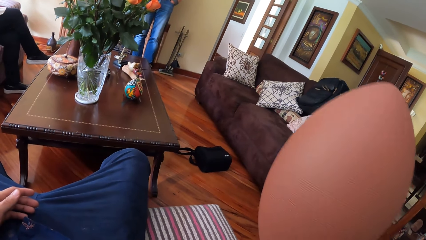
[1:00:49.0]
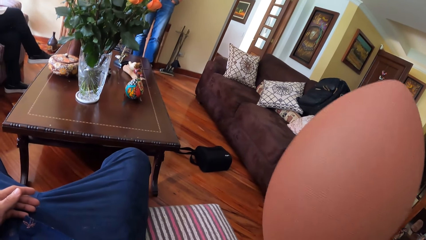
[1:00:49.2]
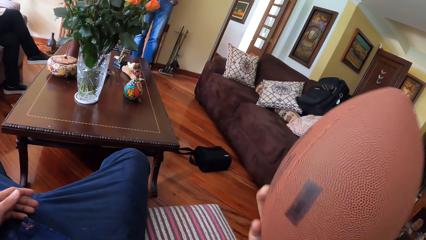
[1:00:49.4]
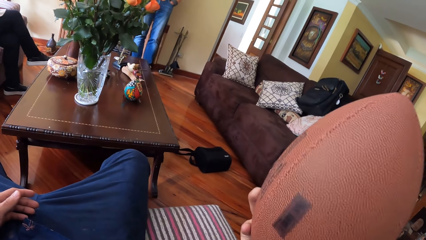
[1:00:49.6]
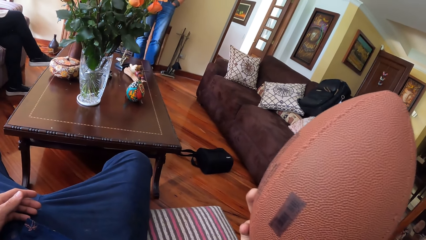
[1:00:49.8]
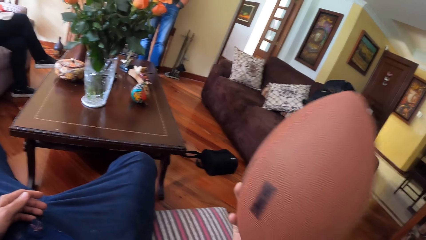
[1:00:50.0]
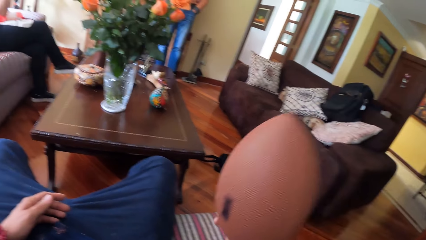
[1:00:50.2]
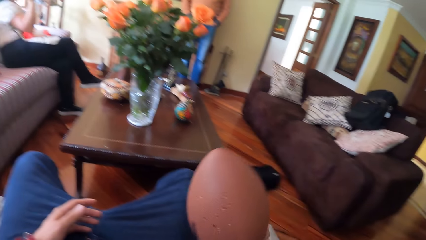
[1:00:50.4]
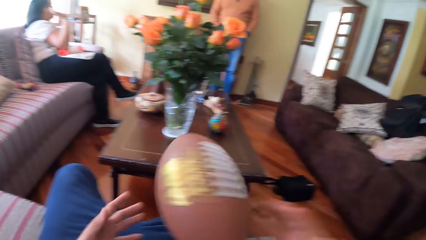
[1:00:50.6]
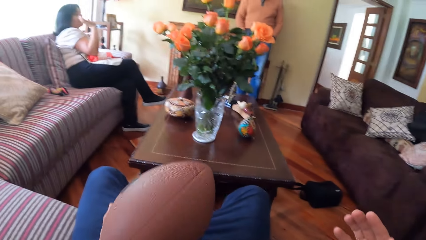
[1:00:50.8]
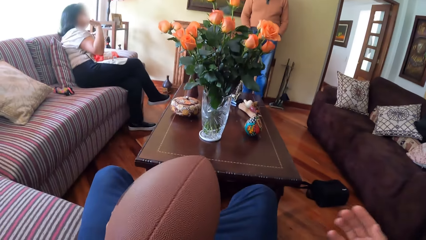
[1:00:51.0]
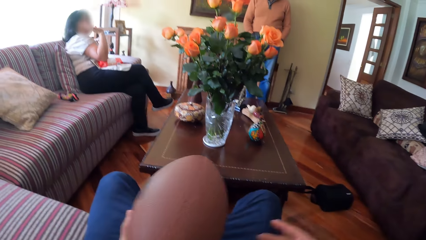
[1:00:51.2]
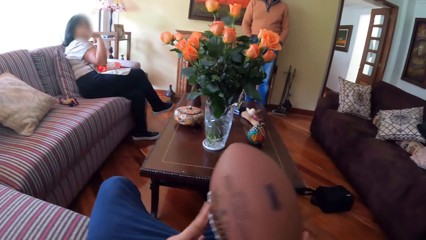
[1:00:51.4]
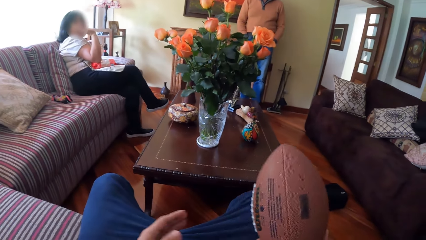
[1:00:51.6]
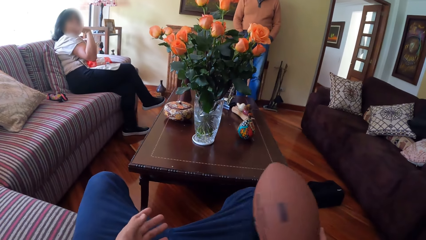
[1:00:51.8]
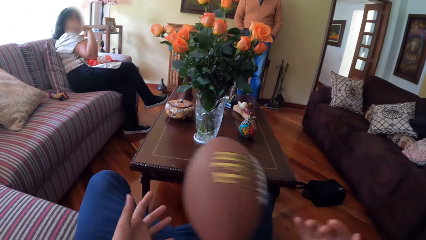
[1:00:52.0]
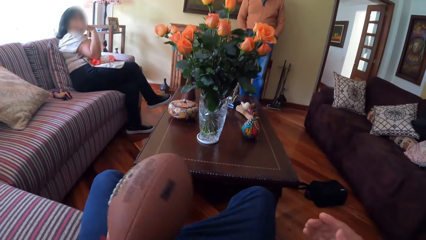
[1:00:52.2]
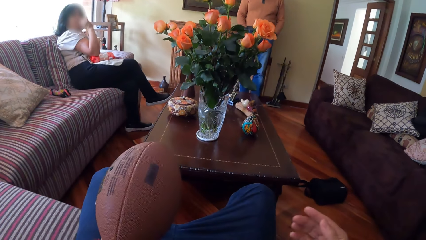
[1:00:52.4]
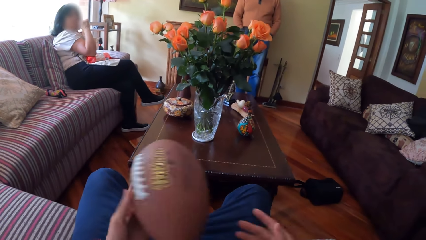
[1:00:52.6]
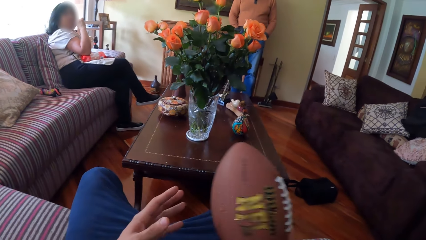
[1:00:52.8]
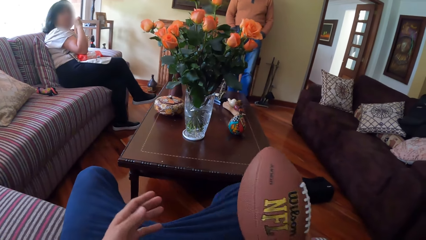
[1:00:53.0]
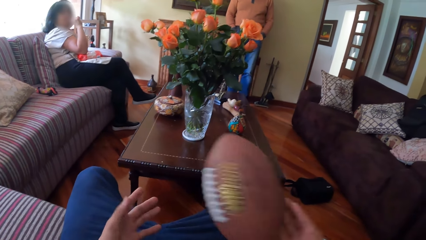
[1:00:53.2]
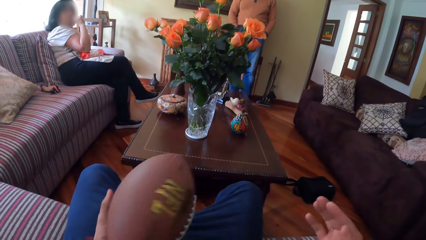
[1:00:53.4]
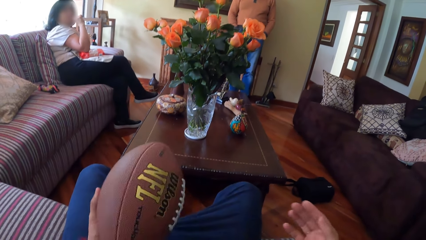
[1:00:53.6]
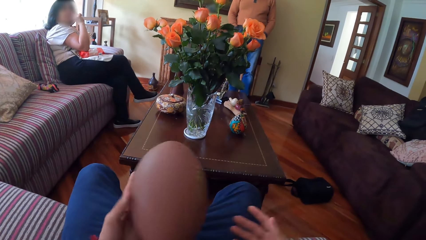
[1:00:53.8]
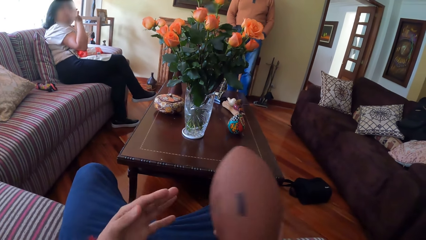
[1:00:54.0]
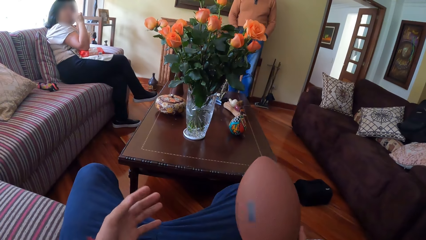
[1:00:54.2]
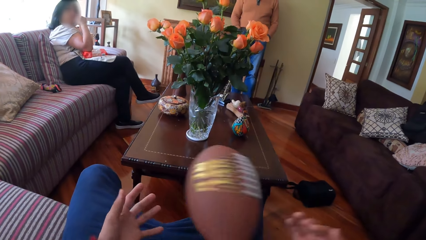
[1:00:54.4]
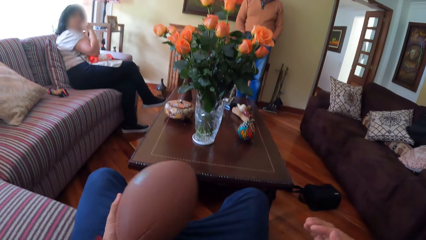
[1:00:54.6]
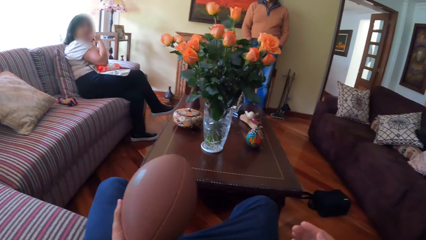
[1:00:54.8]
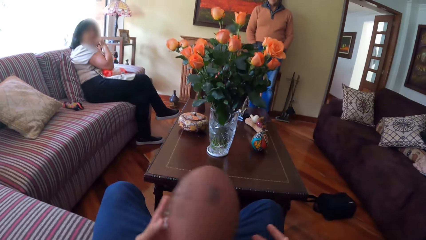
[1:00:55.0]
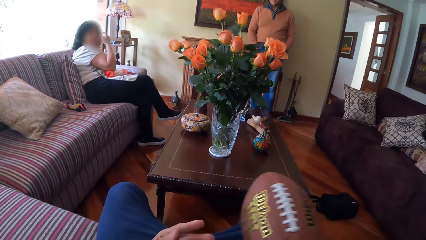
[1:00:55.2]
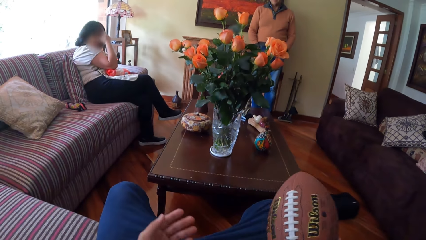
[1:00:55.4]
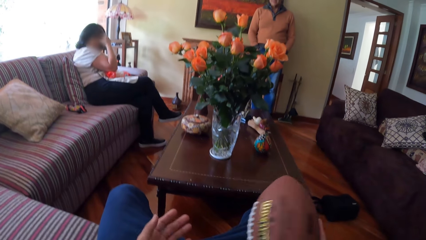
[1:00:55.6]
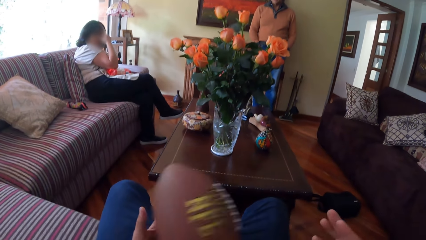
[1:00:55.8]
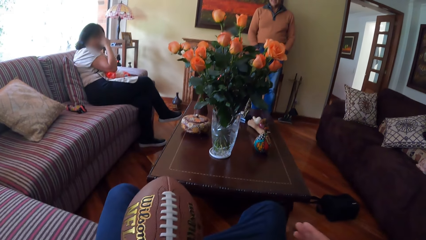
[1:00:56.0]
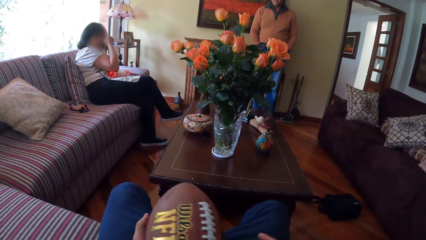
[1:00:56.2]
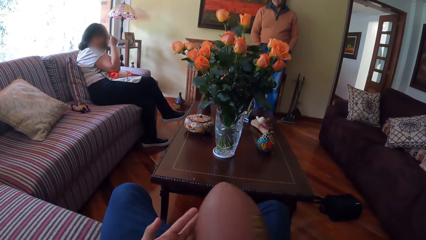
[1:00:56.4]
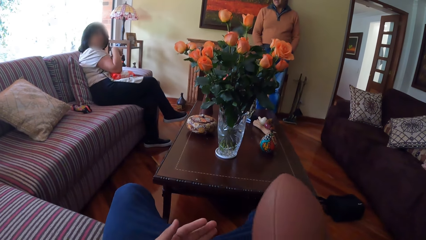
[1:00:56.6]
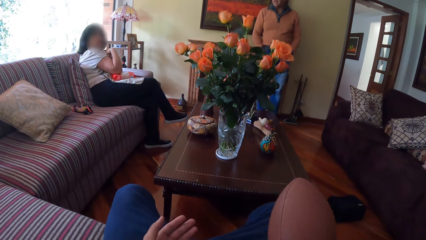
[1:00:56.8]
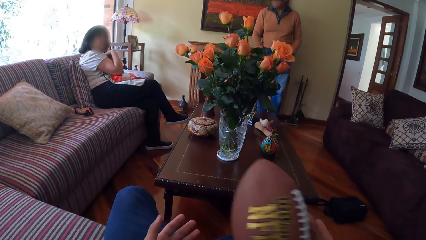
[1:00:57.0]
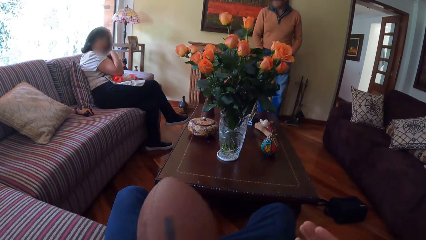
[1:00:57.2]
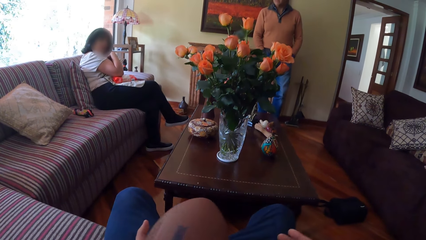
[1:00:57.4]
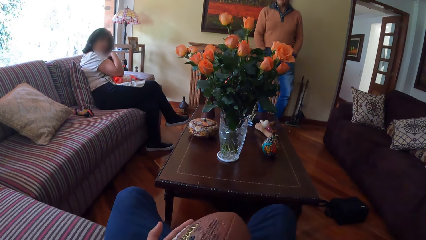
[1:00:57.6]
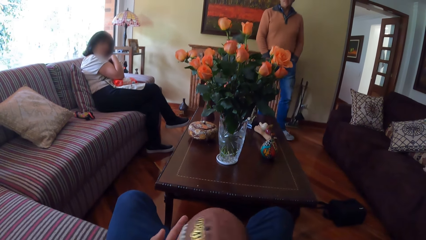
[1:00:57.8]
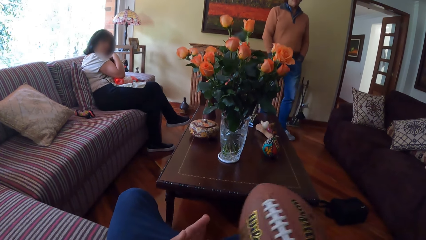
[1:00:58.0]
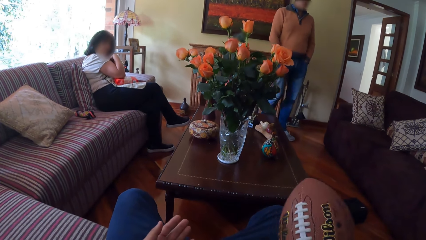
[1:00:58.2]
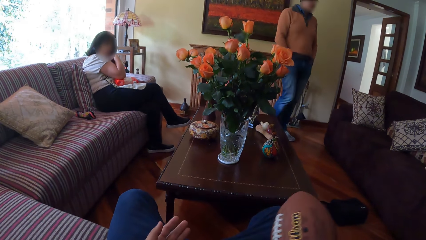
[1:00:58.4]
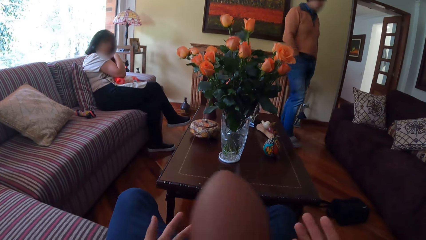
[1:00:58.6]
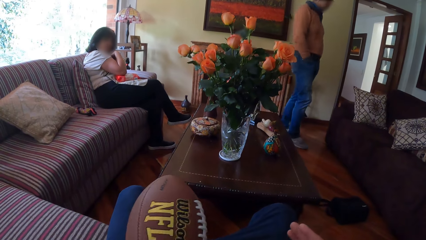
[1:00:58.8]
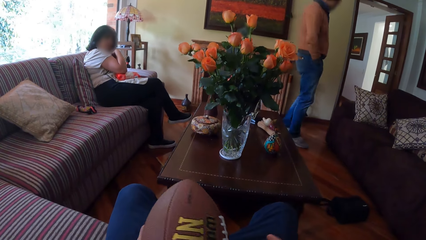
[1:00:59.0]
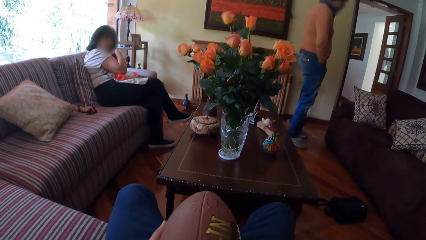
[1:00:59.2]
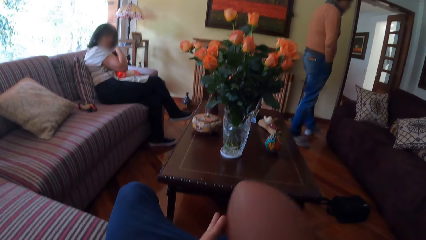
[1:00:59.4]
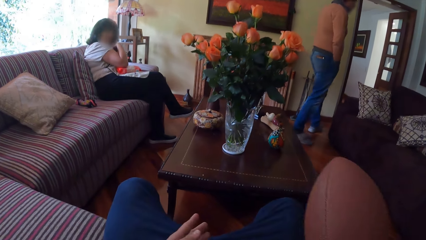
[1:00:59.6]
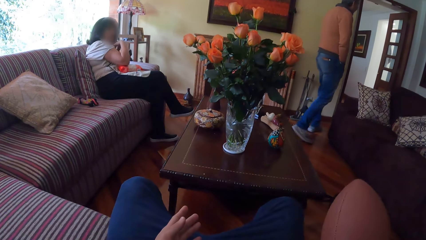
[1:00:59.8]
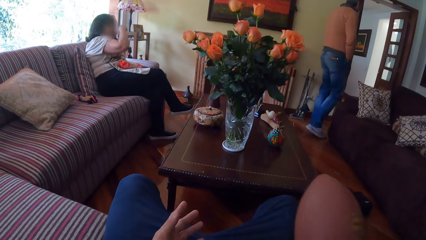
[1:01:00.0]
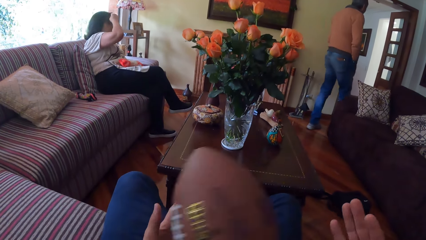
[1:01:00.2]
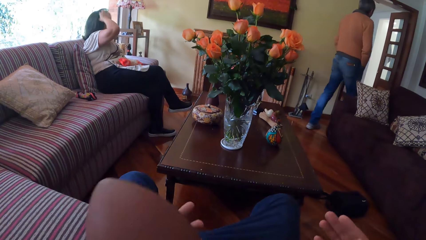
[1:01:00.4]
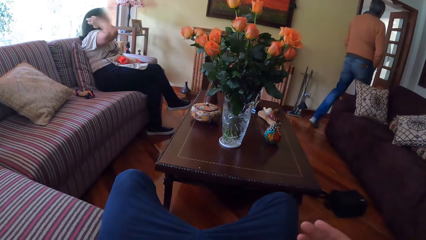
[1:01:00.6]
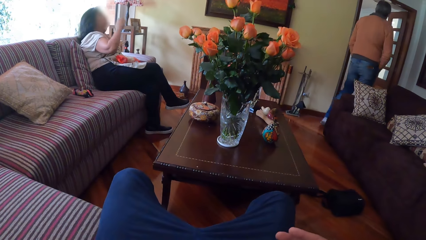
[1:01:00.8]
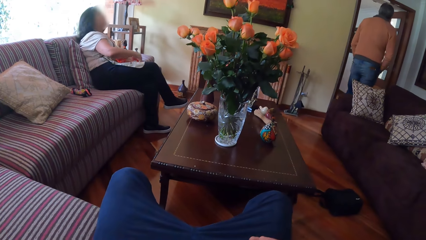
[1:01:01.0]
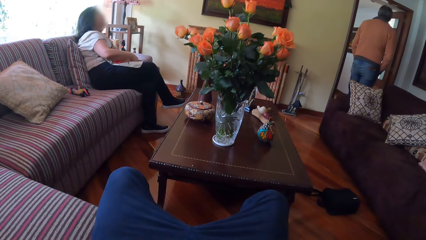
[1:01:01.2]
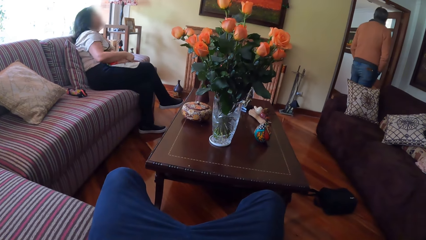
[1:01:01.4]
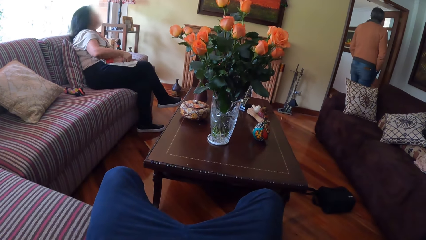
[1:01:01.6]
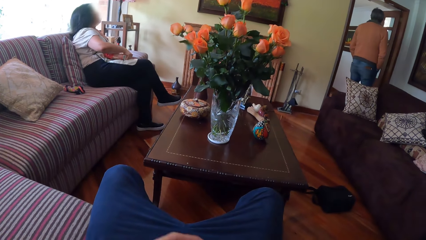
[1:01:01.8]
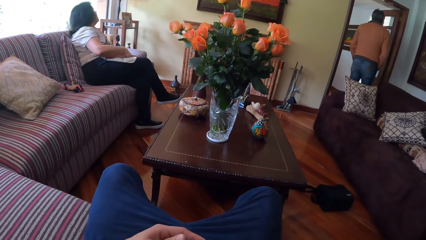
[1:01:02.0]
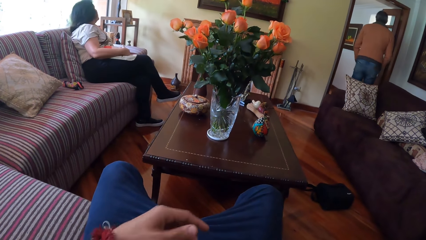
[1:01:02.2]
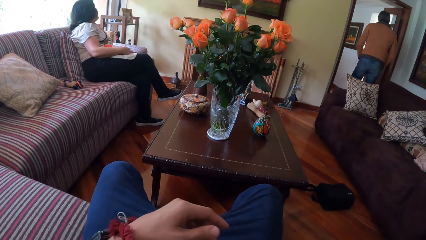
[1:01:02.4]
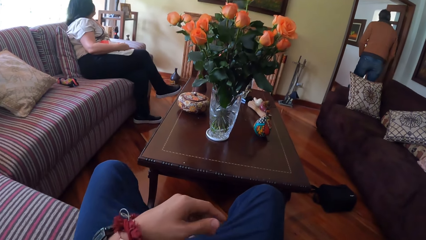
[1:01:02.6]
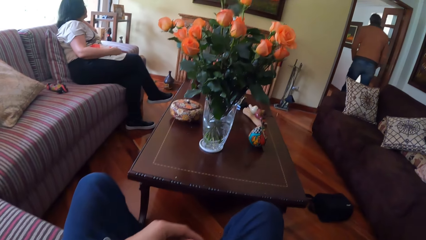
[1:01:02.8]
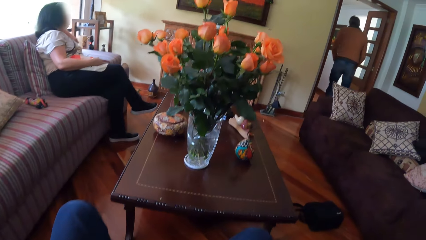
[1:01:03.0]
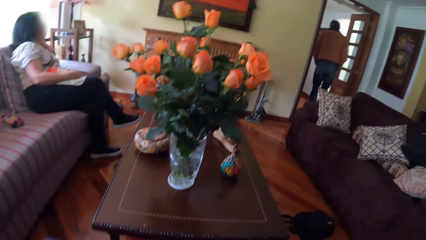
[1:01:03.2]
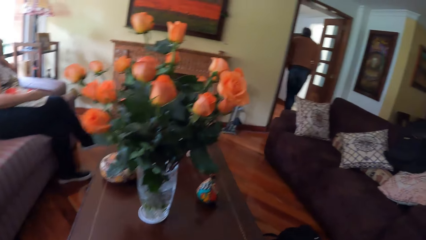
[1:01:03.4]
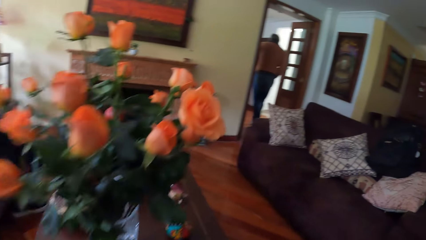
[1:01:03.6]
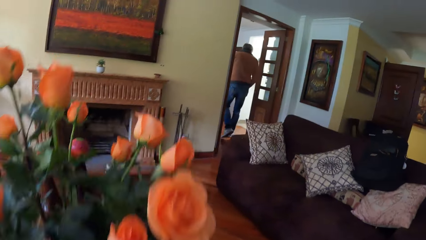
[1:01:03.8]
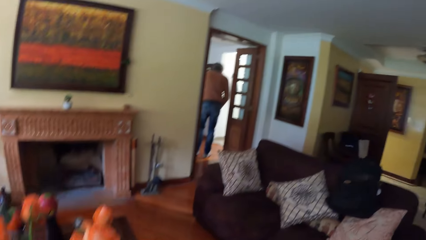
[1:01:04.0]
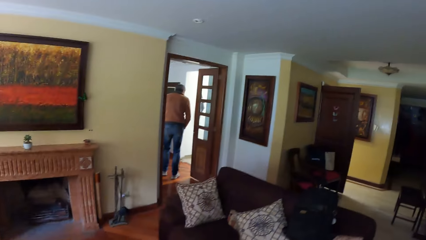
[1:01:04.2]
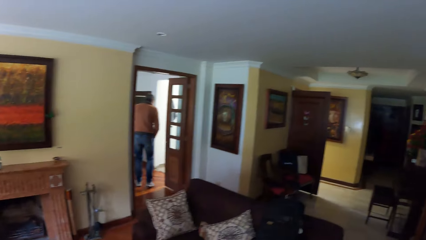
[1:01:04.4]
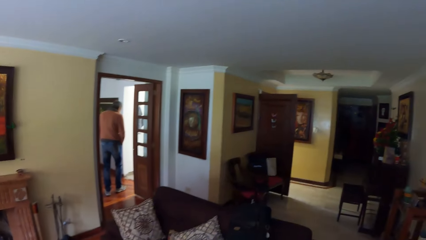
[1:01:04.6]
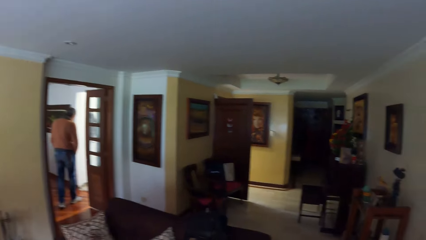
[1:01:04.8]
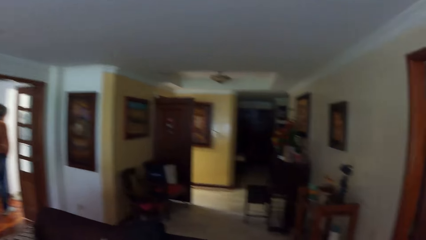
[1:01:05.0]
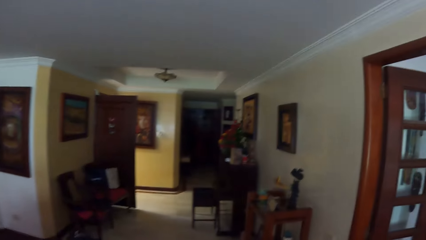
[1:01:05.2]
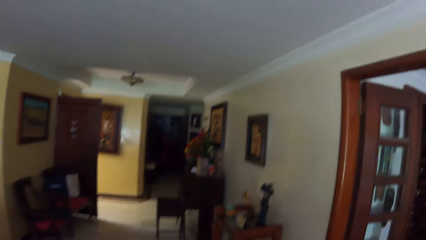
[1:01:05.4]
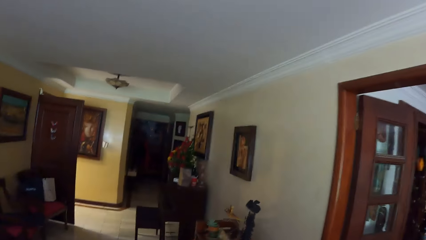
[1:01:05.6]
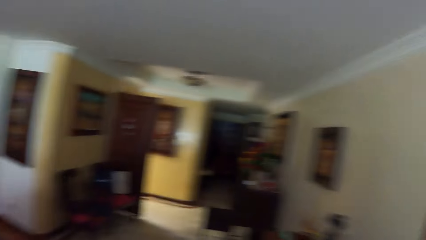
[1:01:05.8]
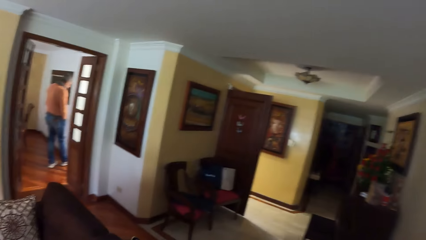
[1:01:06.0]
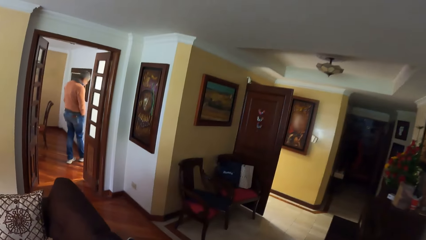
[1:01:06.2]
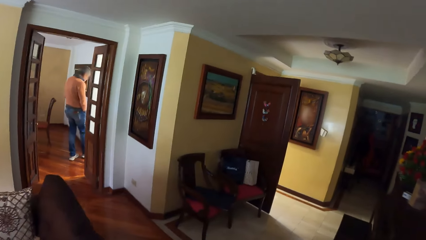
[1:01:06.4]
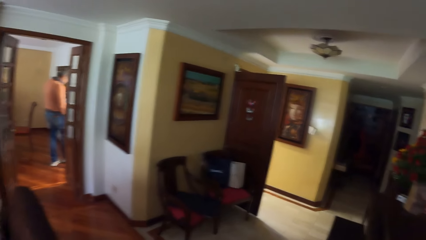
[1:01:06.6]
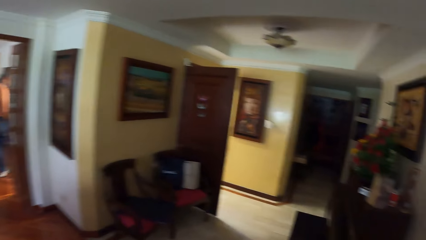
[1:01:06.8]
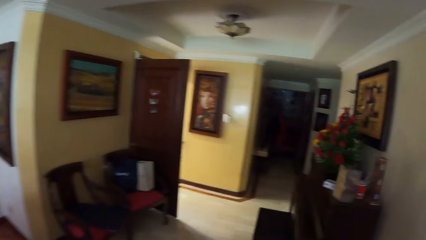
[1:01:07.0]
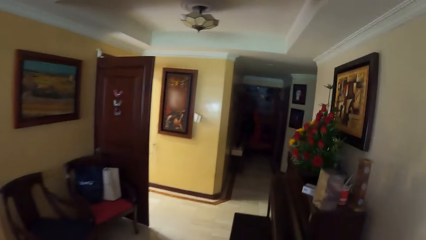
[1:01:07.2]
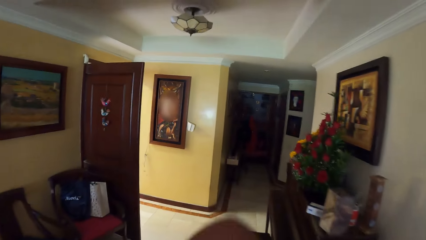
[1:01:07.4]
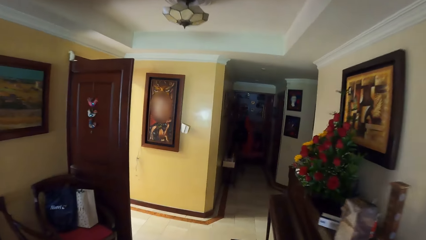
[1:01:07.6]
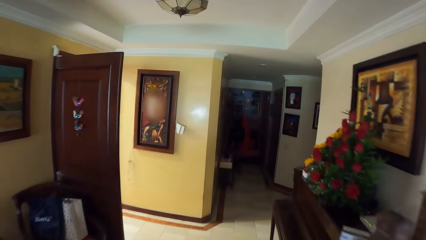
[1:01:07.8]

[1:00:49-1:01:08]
The camera wearer passes the pigskin to his left hand with his right hand. He passes the pigskin to his right hand with his left hand. He passes the pigskin to his left hand with his right hand. He passes the pigskin to his right hand with his left hand. He passes the pigskin to his left hand with his right hand. He passes the pigskin to his right hand with his left hand. He passes the pigskin to his left hand with his right hand. He passes the pigskin to his right hand with his left hand. He passes the pigskin to his left hand with his right hand. He passes the pigskin to his right hand with his left hand. He passes the pigskin to his left hand with his right hand. He passes the pigskin to his right hand with his left hand. He passes the pigskin to his left hand with his right hand. He passes the pigskin to his right hand with his left hand. He passes the pigskin to his left hand with his right hand. A man walks on the floor. The camera wearer holds the pigskin in his right hand. He passes the pigskin to his right hand with his left hand. The man walks out of a living room. The camera wearer stands from a couch in the living room. He walks on the floor.
